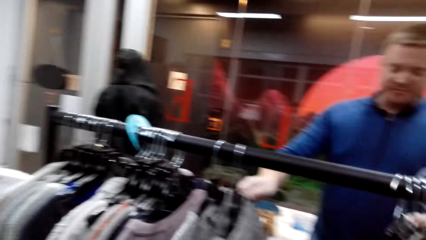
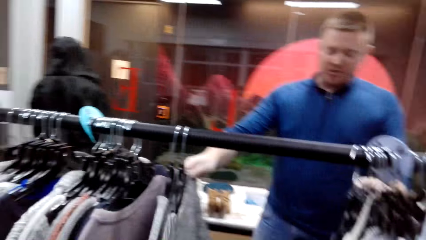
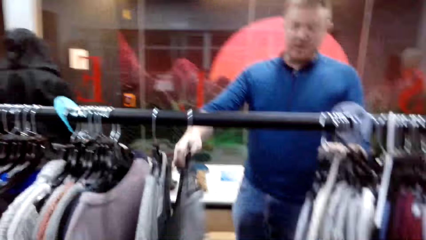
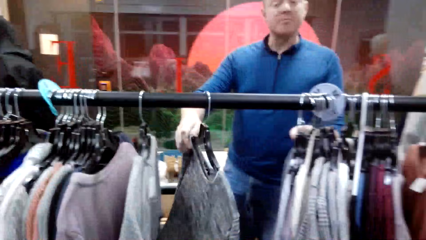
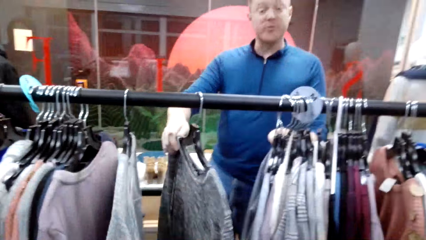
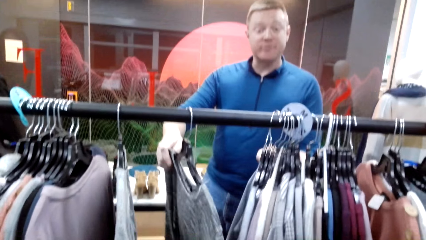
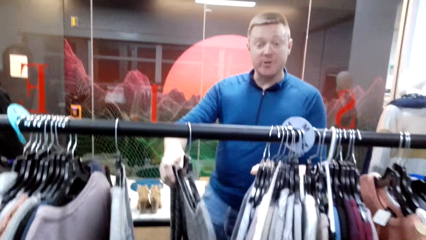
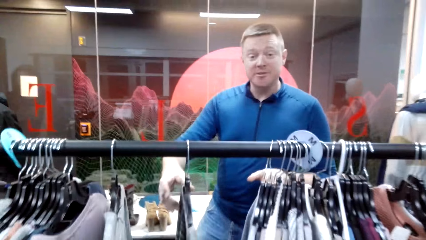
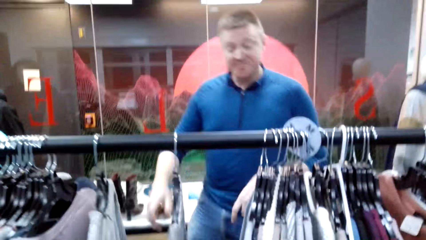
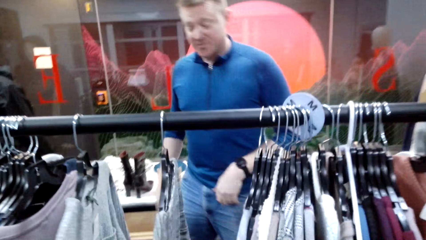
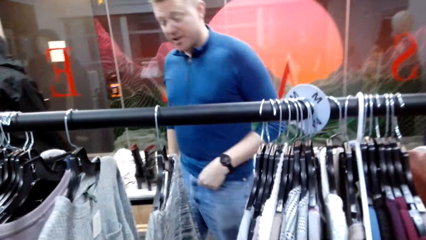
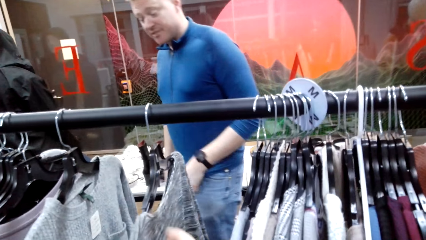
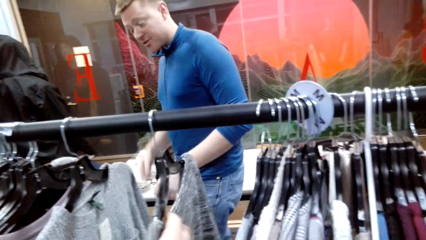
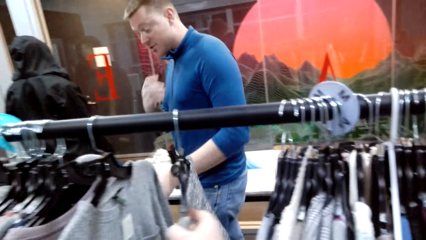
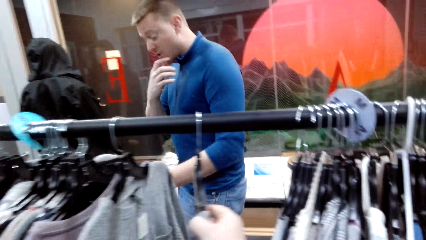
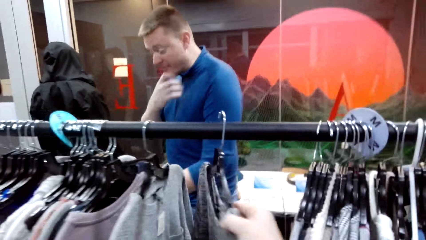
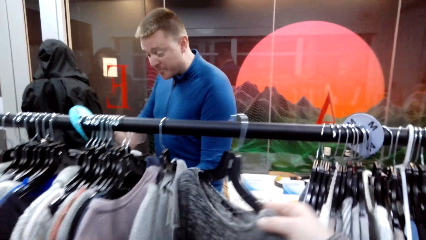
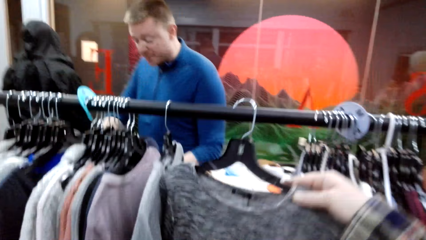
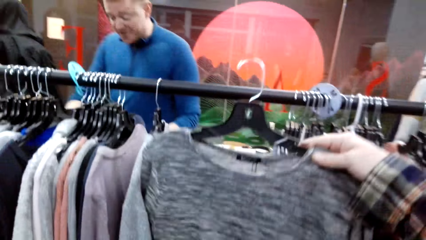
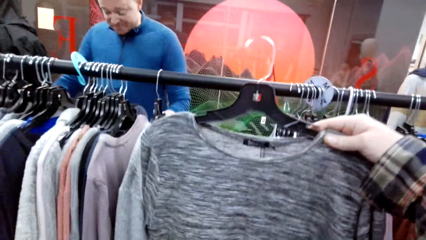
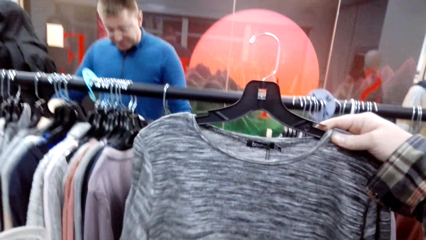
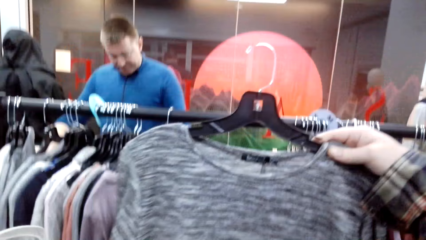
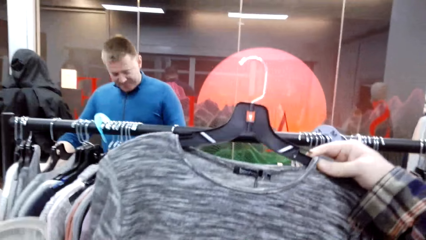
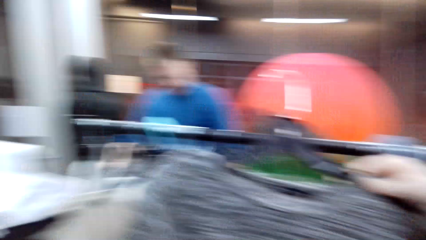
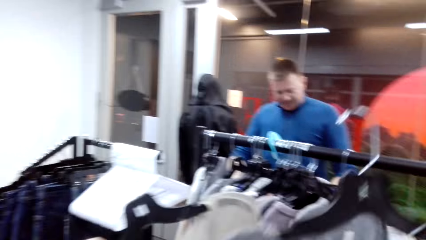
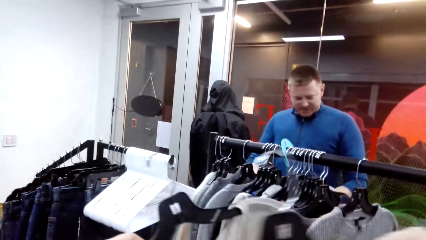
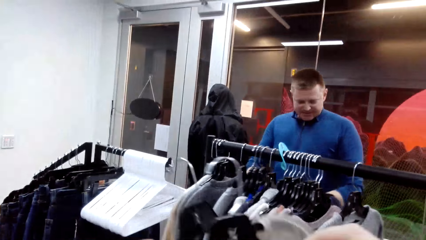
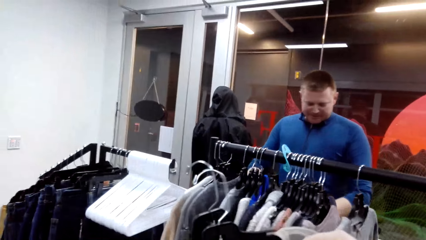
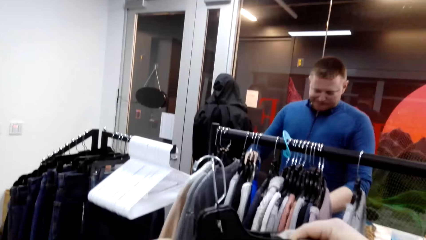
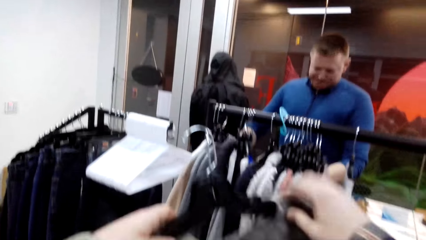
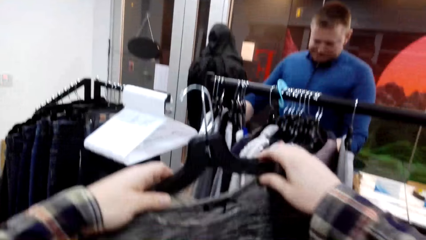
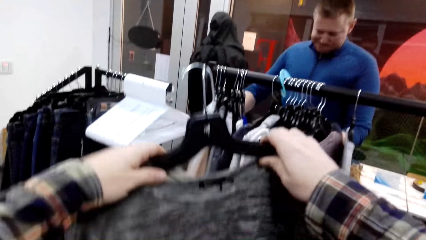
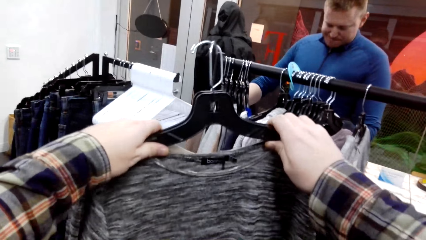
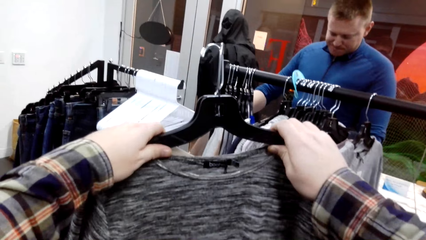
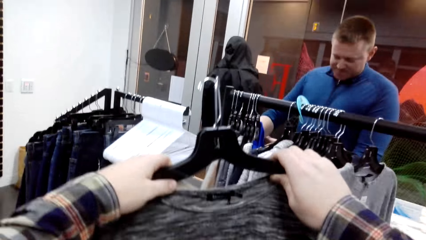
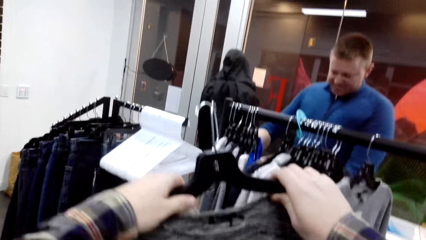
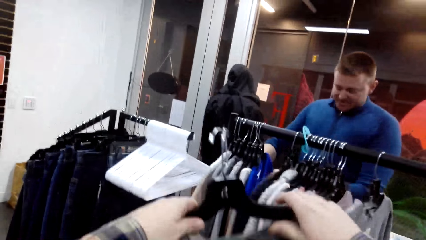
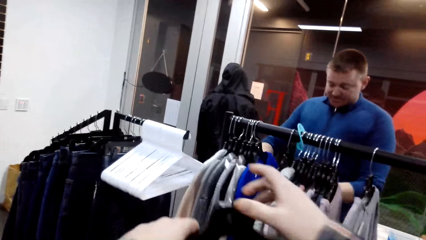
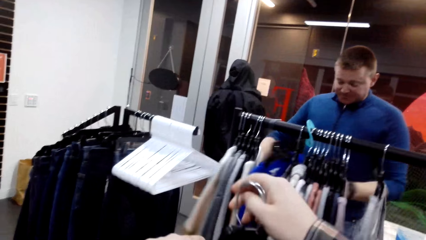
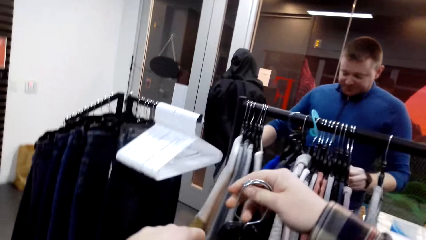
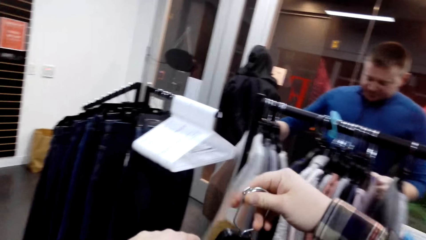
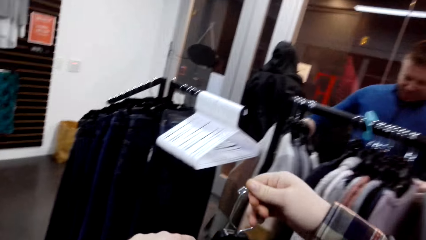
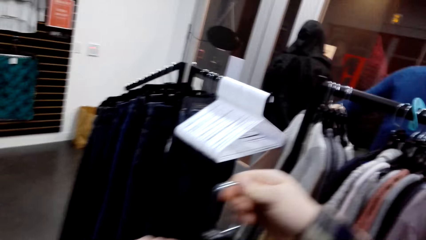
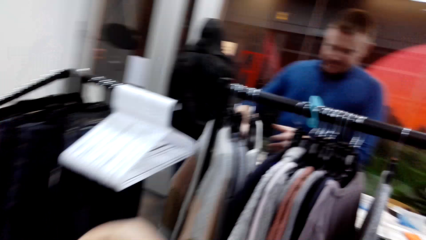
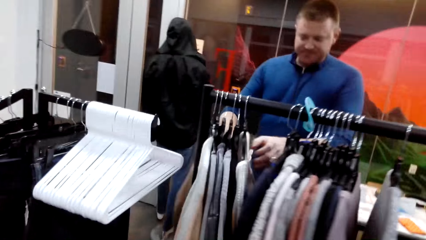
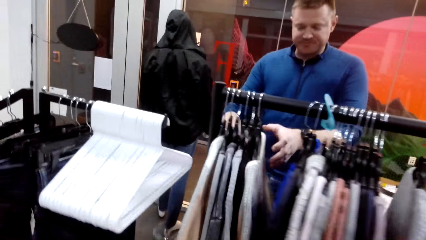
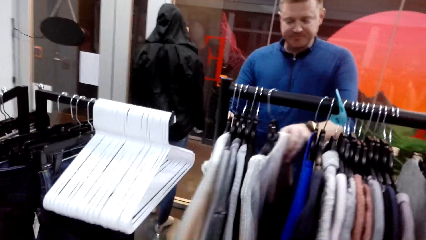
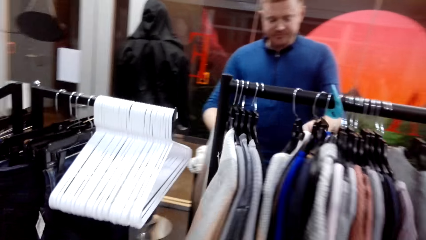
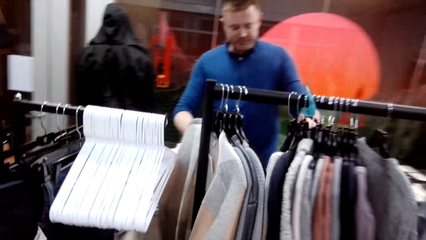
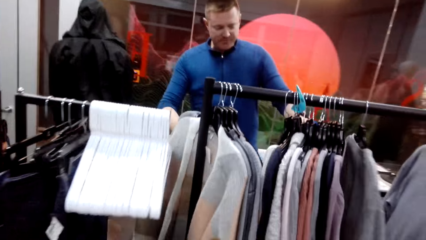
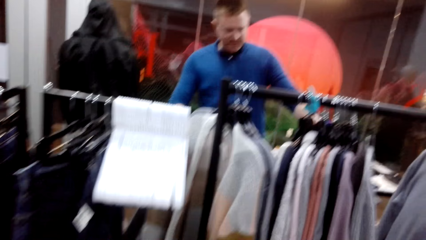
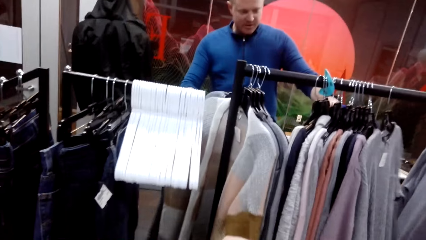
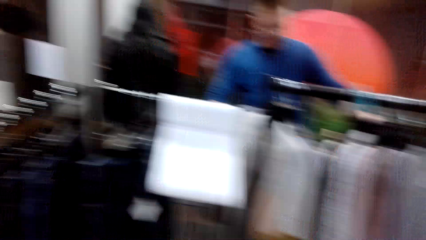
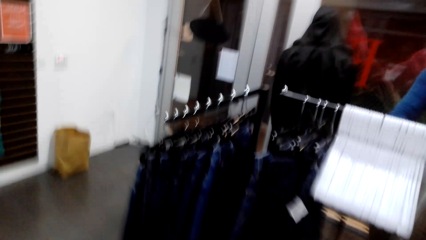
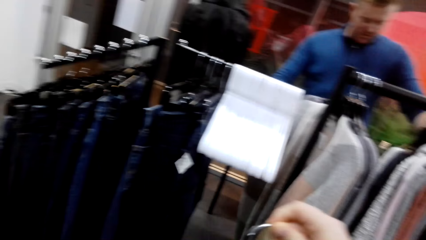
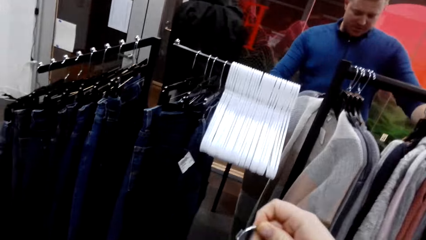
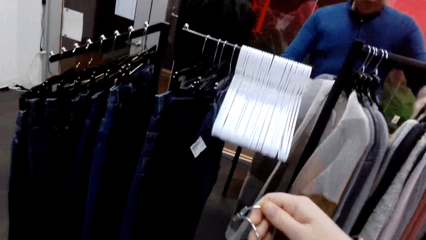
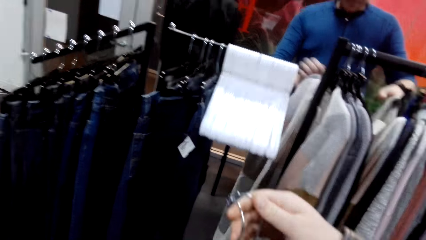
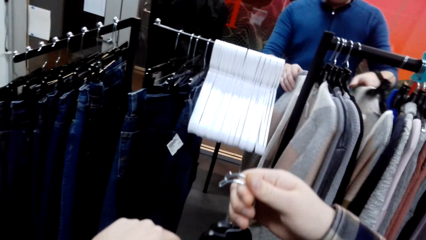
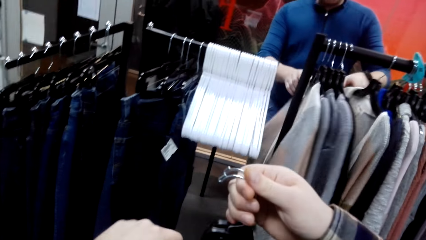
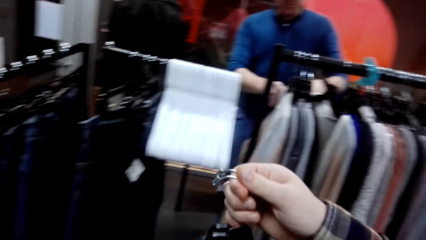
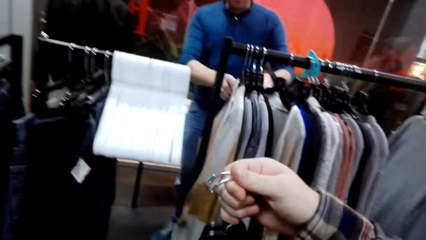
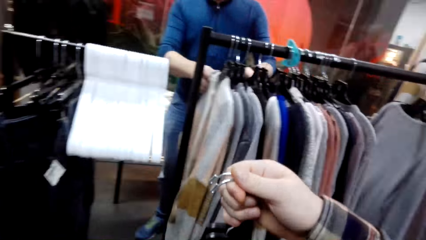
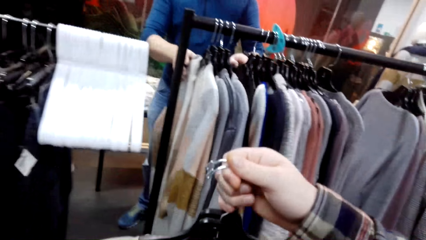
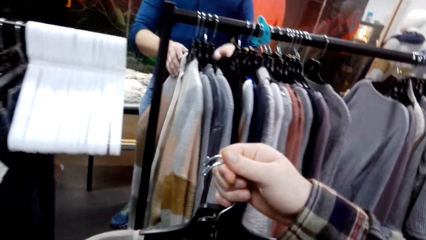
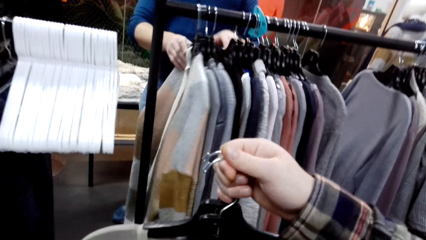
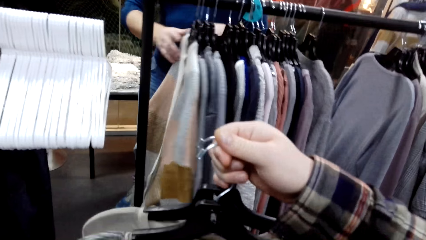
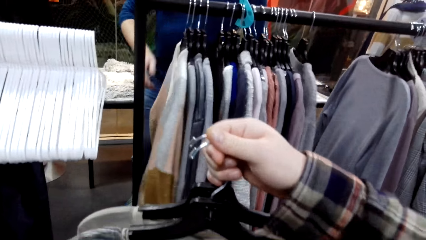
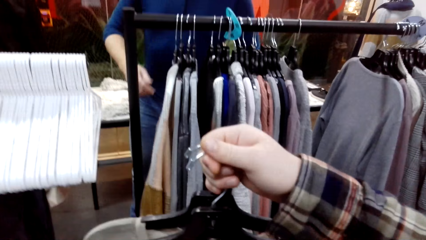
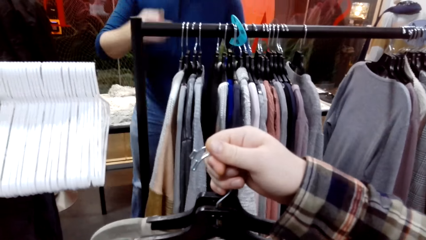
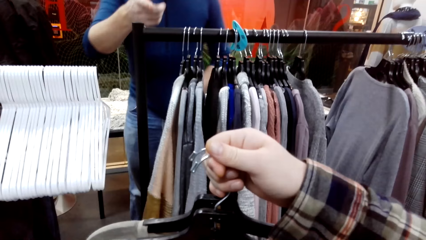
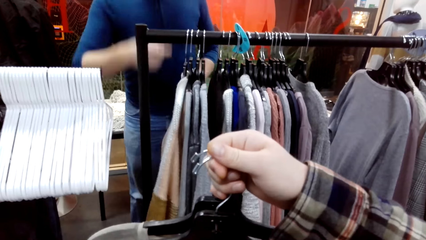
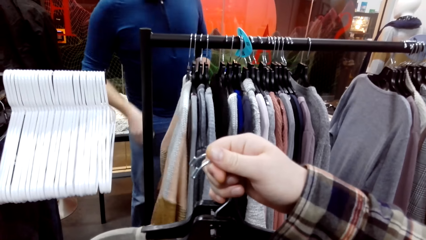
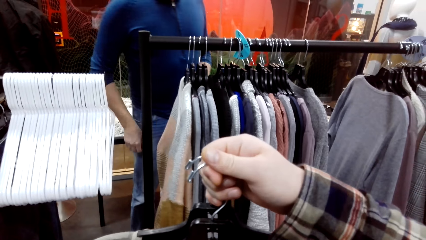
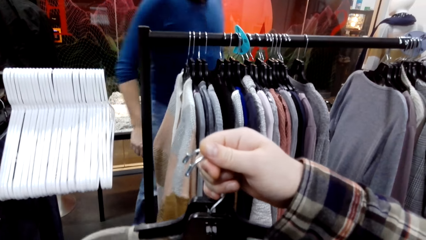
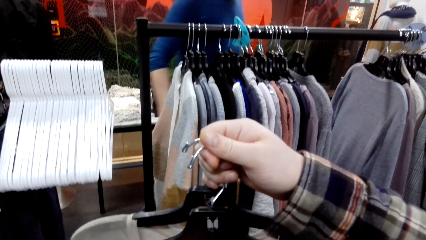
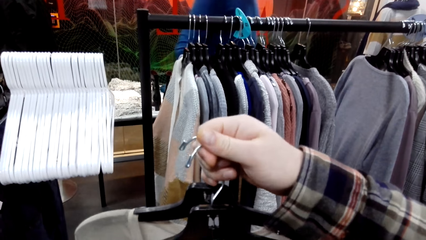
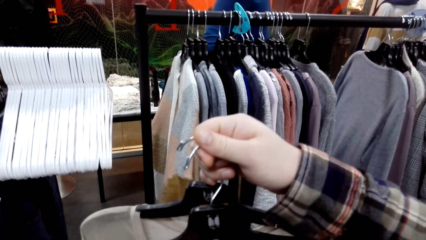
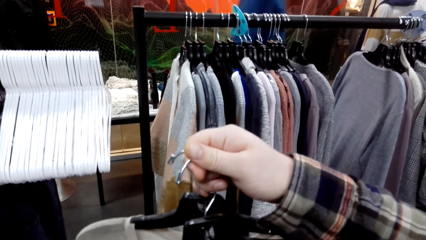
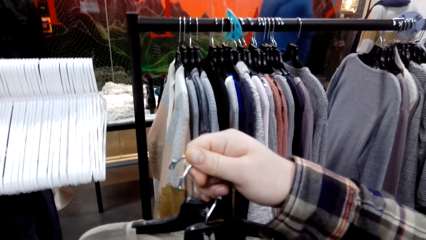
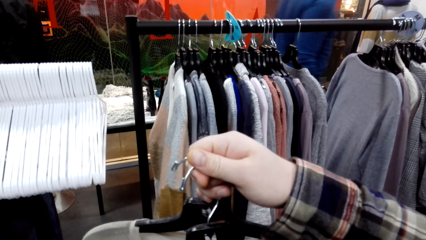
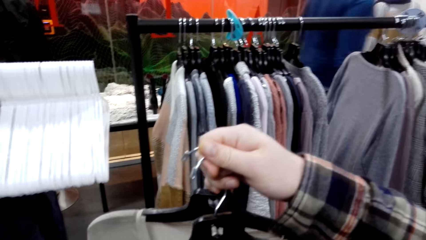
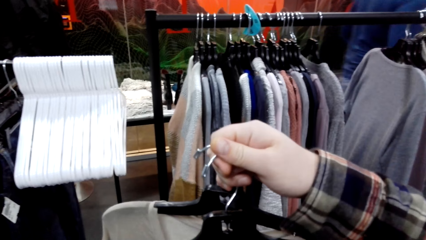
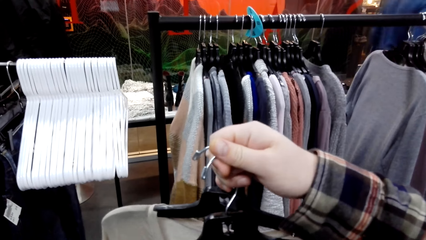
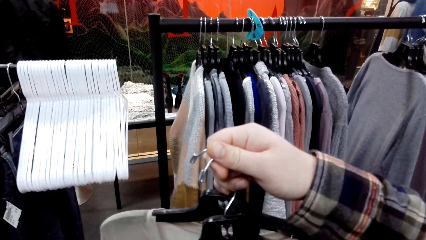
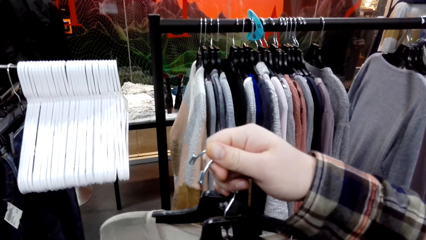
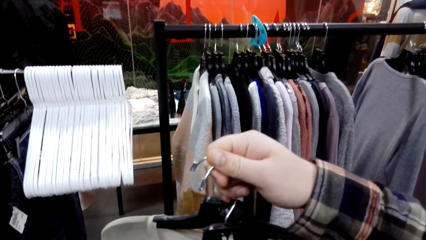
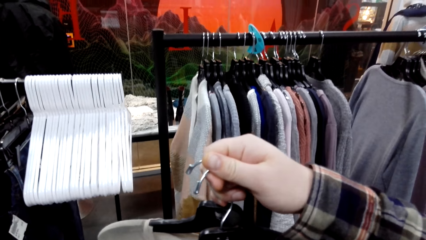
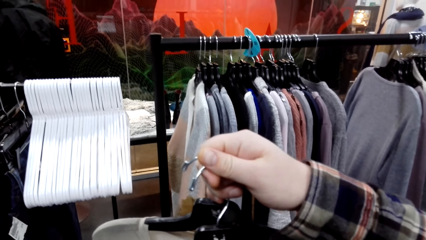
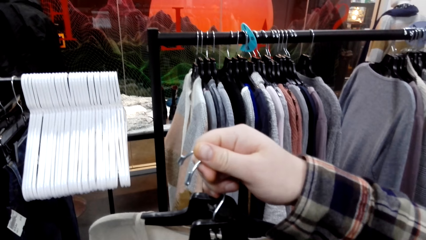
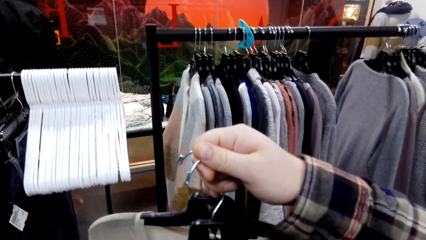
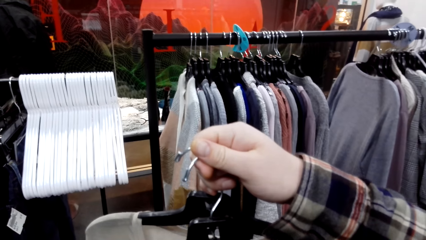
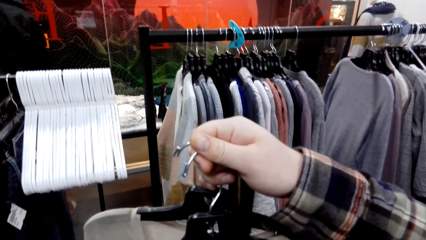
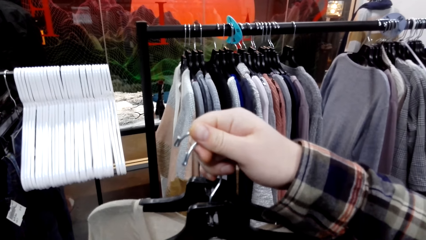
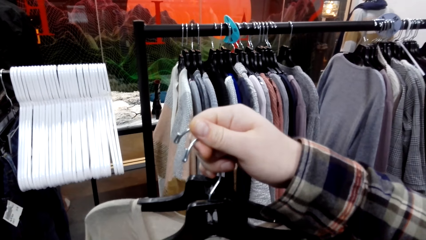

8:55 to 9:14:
The camera wearer looks around. The man moves the cloth, holds a sweater, pulls his hand off the sweater, and walks around the boutique. The camera wearer picks a sweater. They hold a cloth. They check the sweater and hold the sweater with both hands. The man looks at the sweaters. The camera wearer rotates the hanger and walks around the boutique. The man looks at the sweaters and pulls the sweaters aside. The camera wearer holds the hangers. They communicate with the man. The man looks at the sweaters, pulls his hand off the sweater, points at the cloth, and walks around the boutique. The camera wearer holds the cloth hanger.
